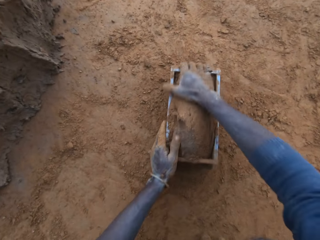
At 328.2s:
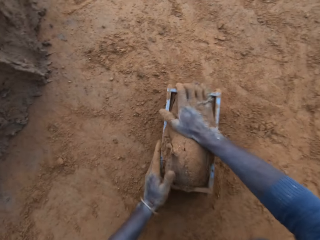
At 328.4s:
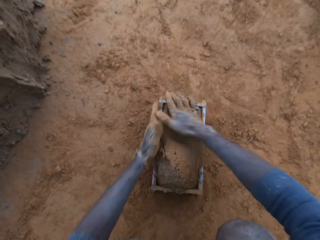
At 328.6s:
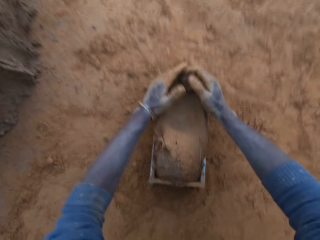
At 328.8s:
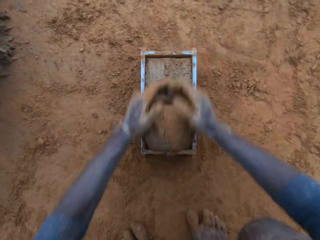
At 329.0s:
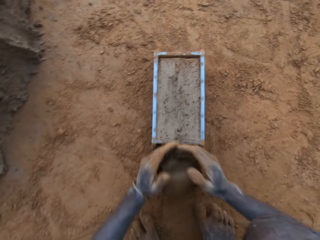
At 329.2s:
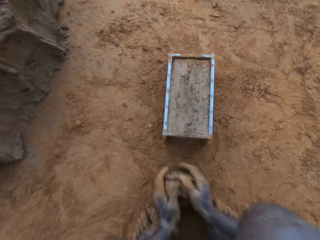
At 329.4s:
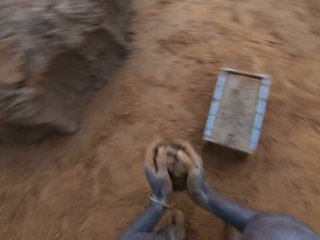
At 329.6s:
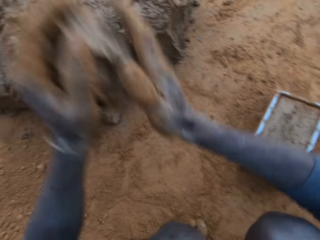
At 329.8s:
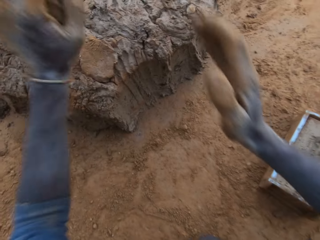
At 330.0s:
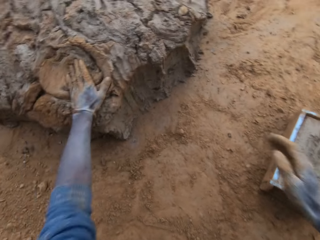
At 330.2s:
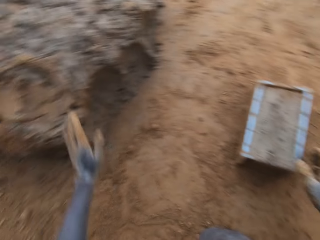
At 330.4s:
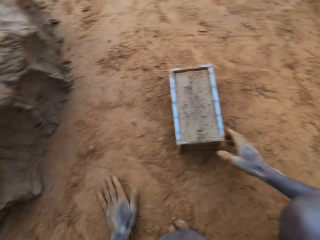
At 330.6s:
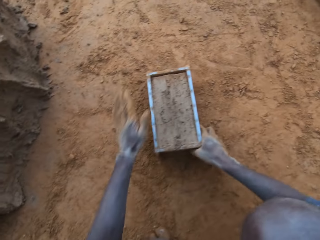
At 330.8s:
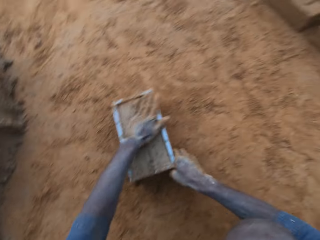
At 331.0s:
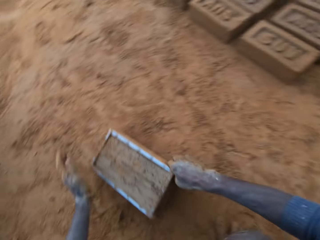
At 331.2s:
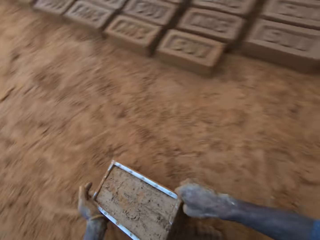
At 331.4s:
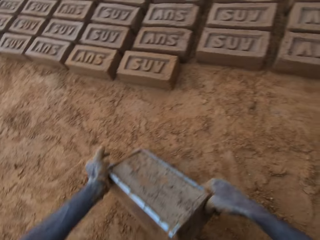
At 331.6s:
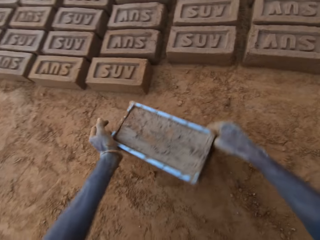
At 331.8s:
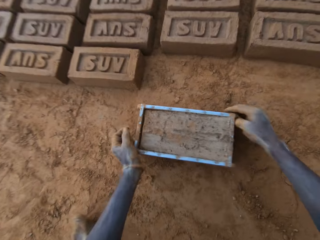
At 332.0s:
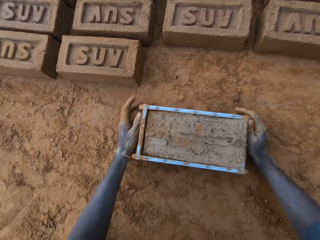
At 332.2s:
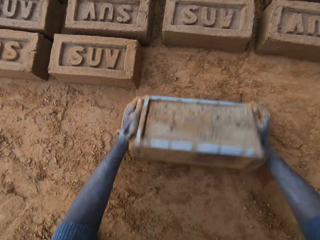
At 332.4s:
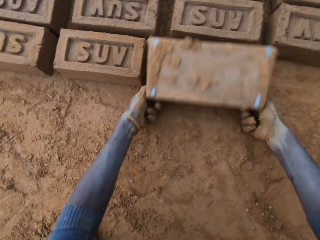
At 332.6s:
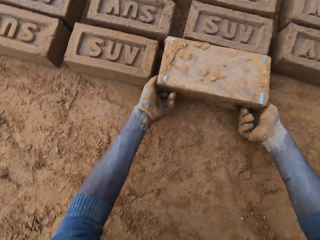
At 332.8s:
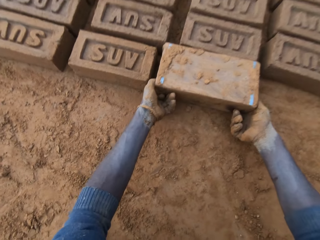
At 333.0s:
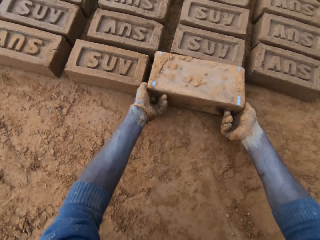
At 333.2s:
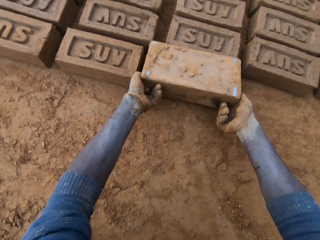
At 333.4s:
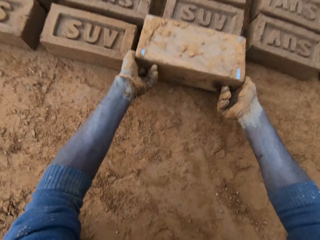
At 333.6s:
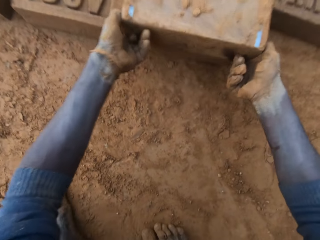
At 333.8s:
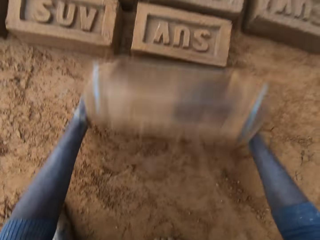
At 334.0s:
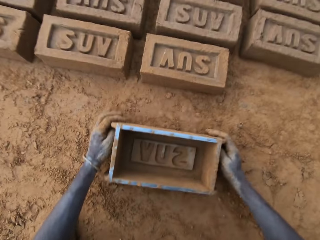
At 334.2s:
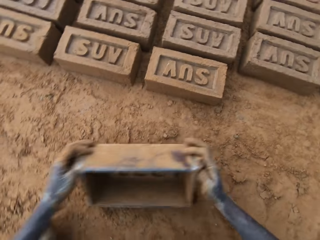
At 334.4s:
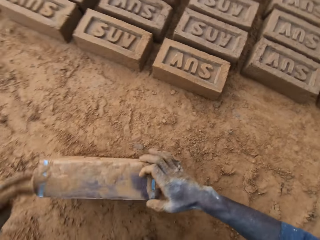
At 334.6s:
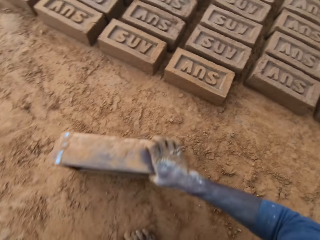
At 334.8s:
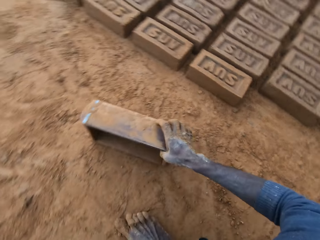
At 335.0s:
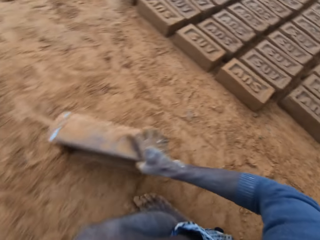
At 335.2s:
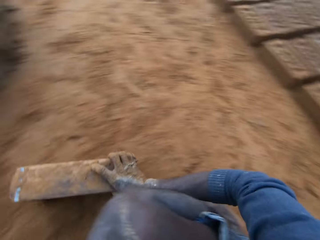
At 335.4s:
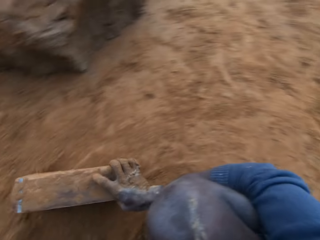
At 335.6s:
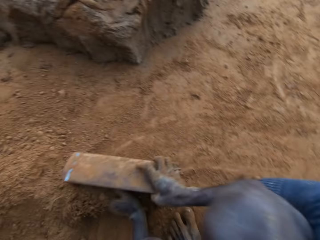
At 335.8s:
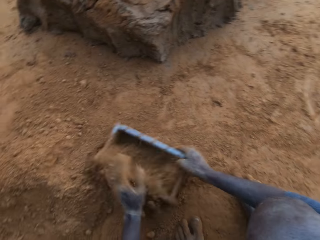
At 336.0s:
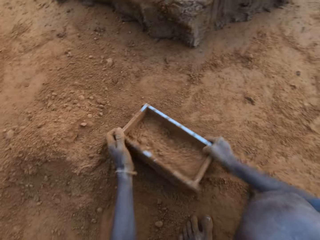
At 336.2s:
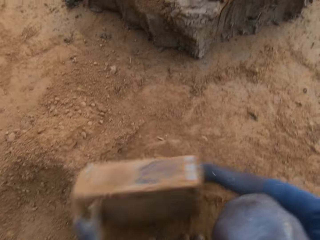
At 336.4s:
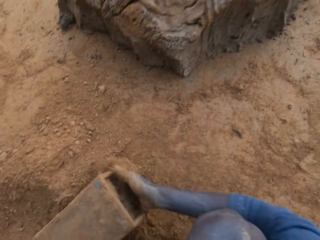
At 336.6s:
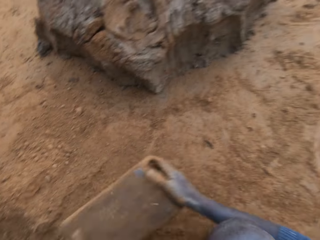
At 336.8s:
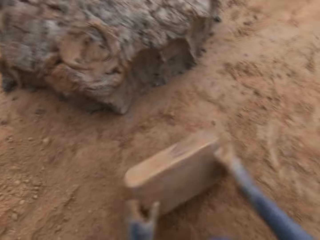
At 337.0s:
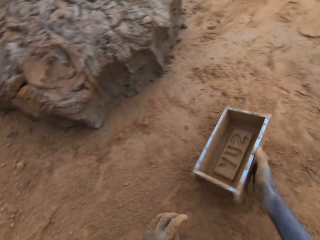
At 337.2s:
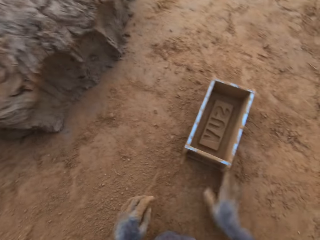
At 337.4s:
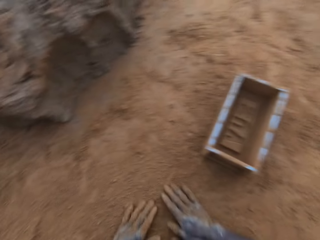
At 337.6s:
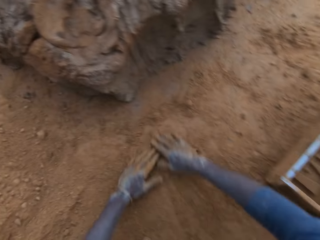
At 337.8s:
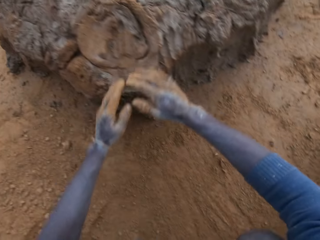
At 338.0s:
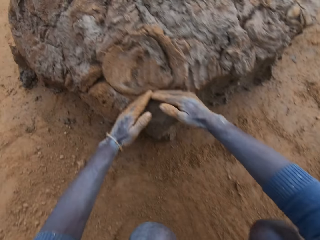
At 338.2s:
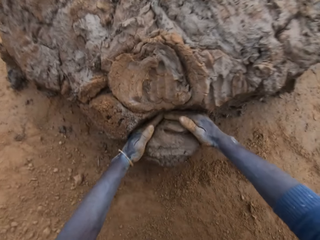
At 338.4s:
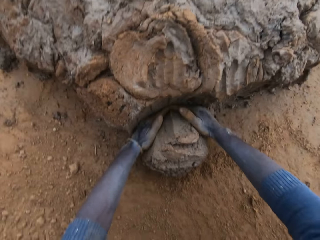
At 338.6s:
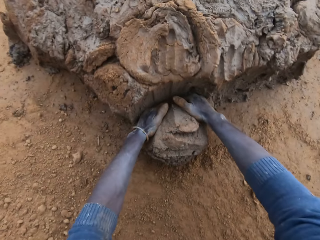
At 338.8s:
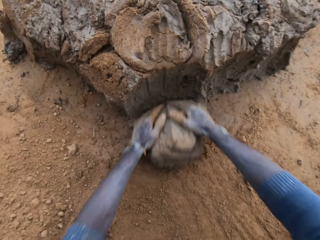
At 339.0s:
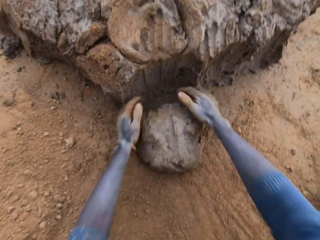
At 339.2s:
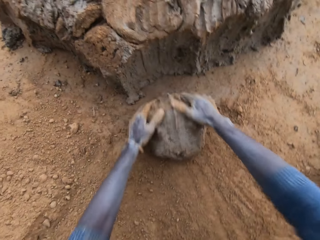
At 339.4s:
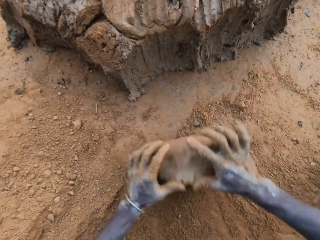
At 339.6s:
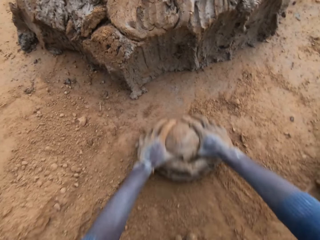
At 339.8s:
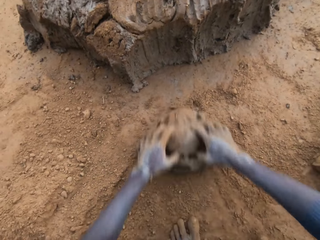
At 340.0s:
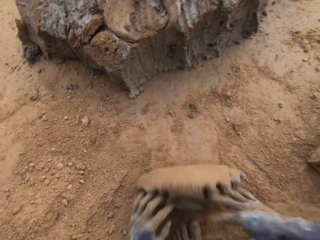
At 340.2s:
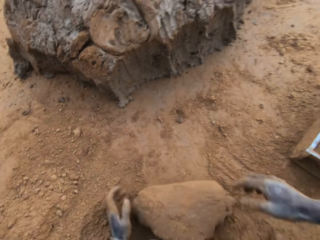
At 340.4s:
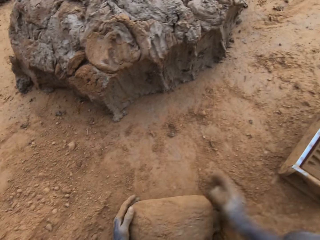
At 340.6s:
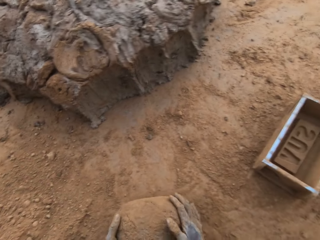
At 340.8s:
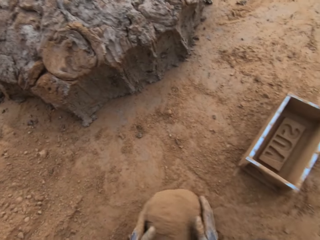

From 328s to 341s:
The camera wearer scrapes clay from the mould or container with his hands. He picks the clay. He flips the container, lifts the container and puts the container down. He packs sand into the clay mould with his left hand and drops the clay mould on the ground. He pours the clay down. He rubs his hands on sand. He packs clay from the clay mud with his hands and presses the clay with his hands.

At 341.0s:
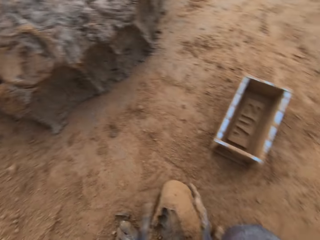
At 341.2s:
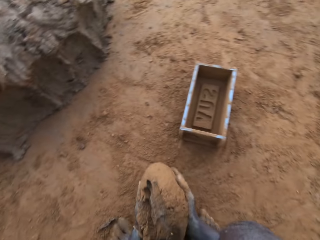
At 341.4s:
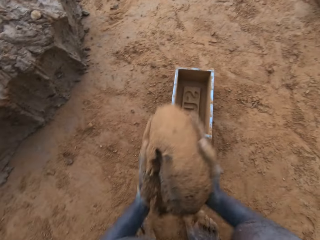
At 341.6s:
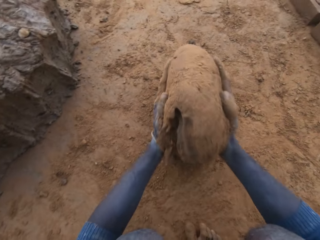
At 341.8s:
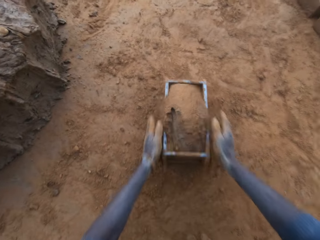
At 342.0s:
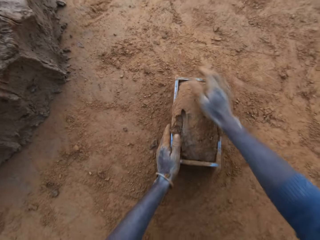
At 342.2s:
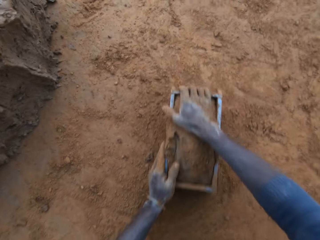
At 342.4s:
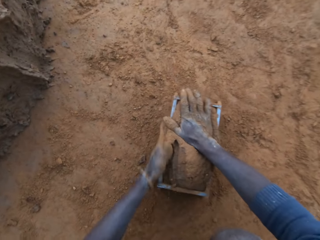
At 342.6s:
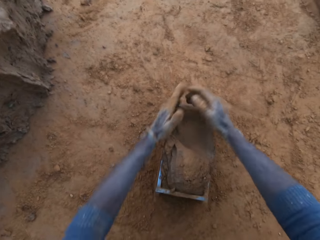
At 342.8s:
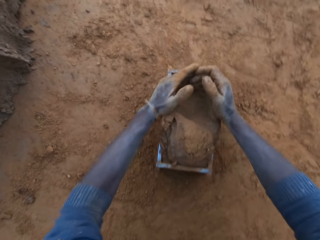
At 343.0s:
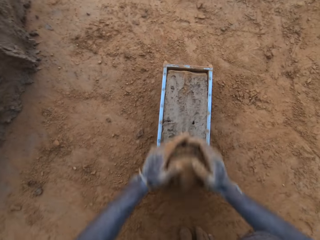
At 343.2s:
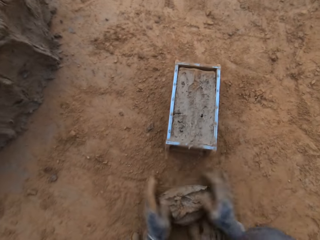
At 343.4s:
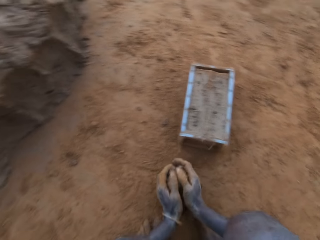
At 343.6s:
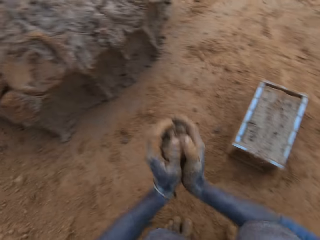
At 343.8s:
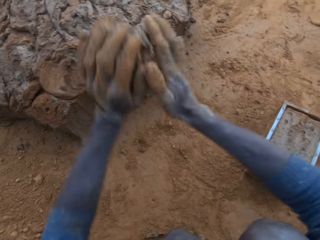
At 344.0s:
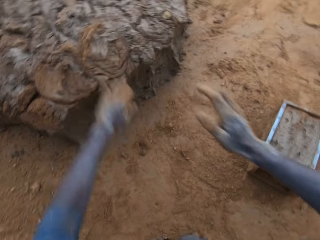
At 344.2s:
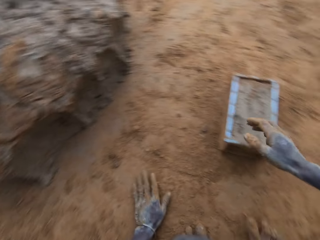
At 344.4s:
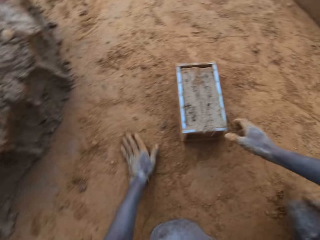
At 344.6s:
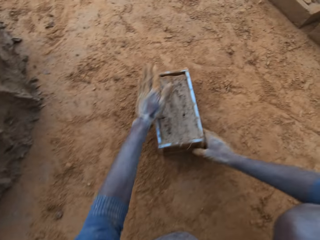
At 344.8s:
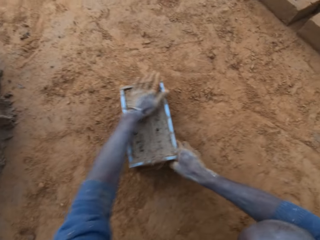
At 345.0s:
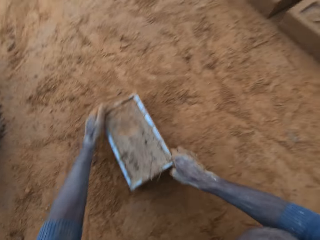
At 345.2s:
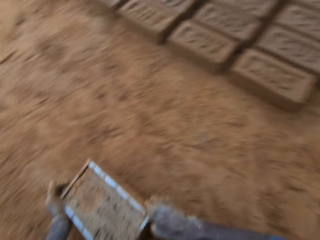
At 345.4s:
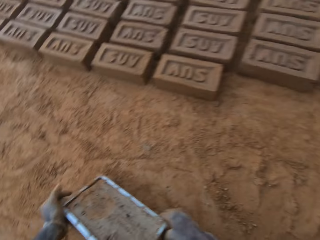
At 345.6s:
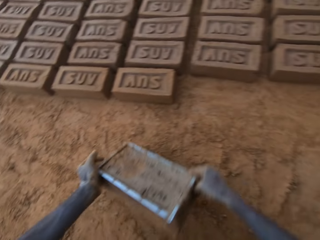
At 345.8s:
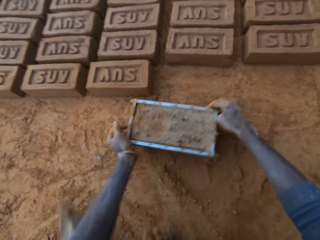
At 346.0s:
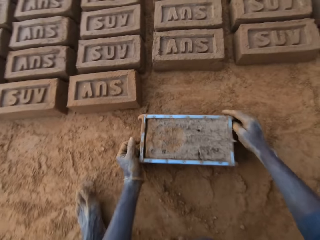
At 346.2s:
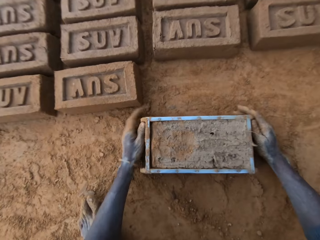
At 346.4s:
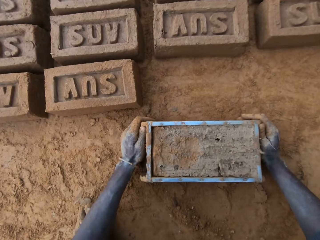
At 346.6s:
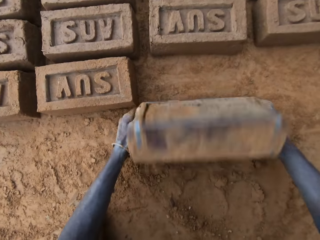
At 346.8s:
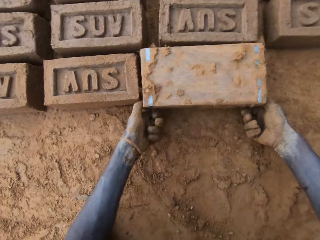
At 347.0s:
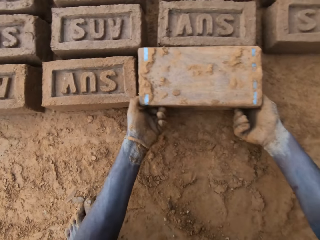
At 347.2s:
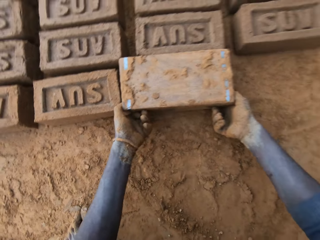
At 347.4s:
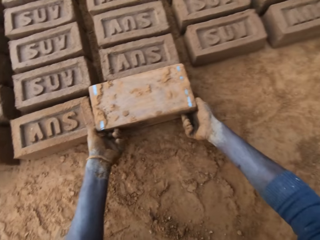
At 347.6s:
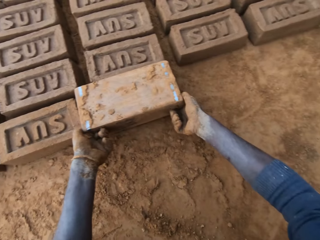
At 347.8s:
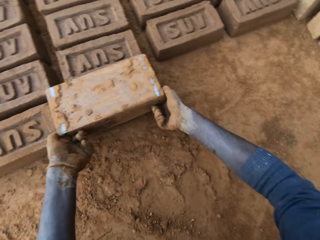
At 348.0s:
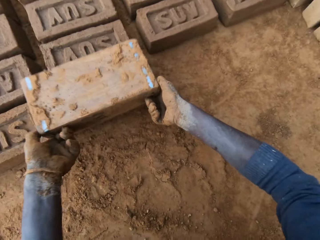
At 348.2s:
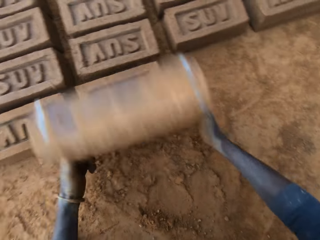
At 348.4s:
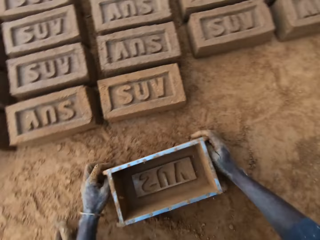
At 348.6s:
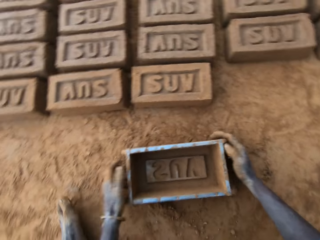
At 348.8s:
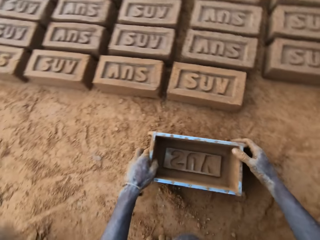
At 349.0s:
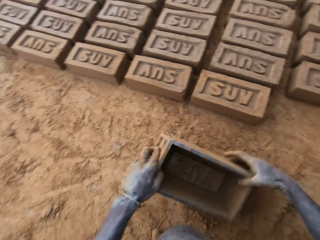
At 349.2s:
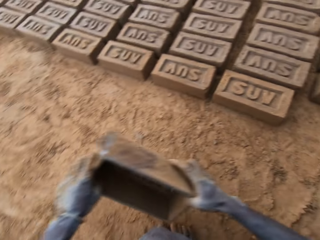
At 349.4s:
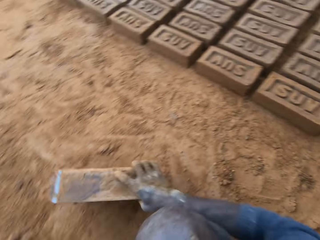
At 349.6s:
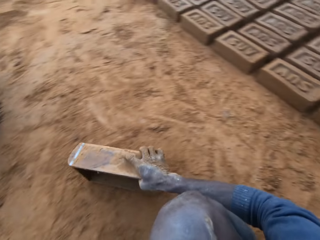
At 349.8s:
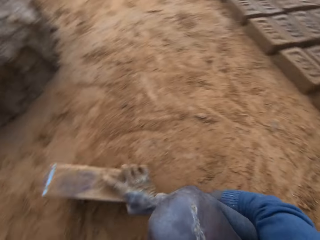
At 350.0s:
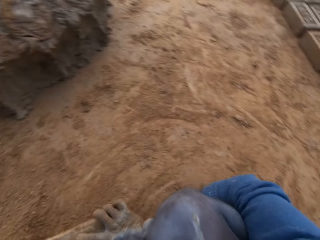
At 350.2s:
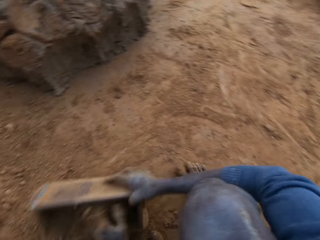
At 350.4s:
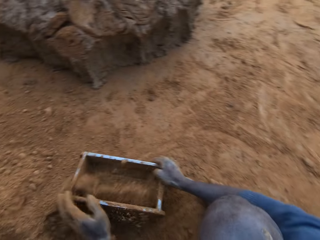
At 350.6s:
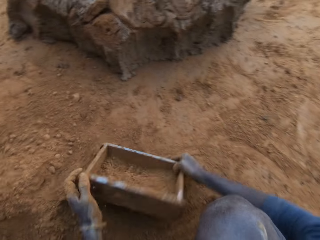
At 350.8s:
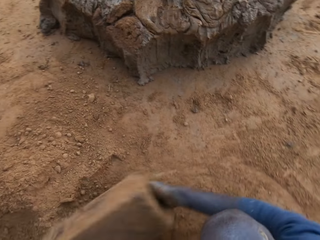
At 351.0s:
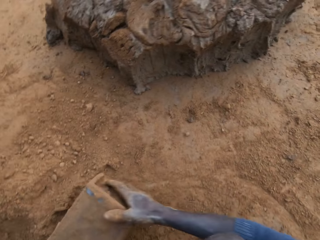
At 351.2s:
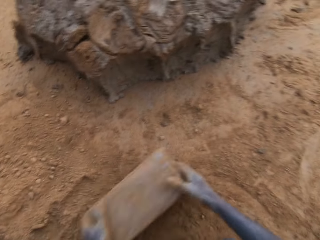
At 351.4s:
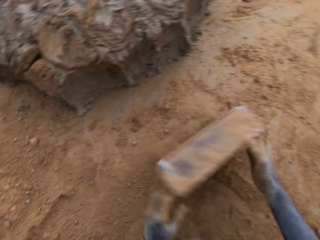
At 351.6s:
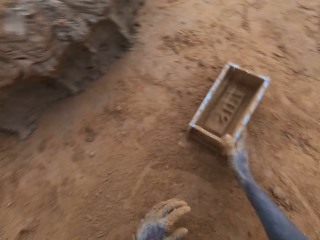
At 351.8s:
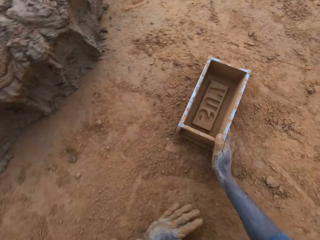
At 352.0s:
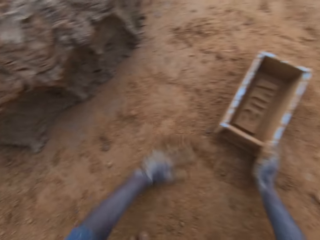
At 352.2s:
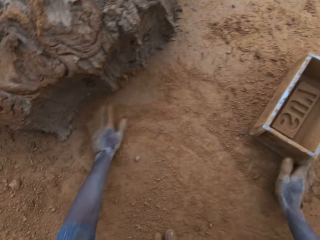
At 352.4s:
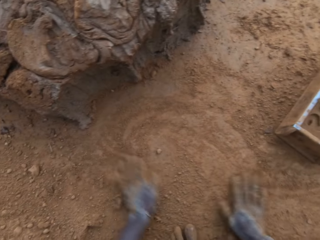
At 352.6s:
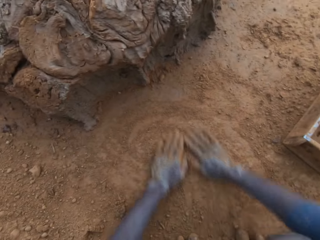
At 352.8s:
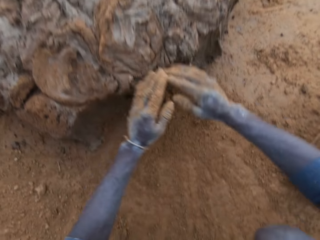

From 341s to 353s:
The camera wearer puts the clay into the clay mould or container. He picks the clay and stares at the clay. He presses the clay with his hands. He removes extra clay and throws the extra clay. He picks the container. He moves the clay mould on the ground with his hands. He puts the container down. He turns the clay mould on the ground. He lifts the container and puts the container down. He packs sand into the clay mould with his left hand, pours sand out of the clay mould and drops the clay mould on the ground. He rubs his hands on sand.
